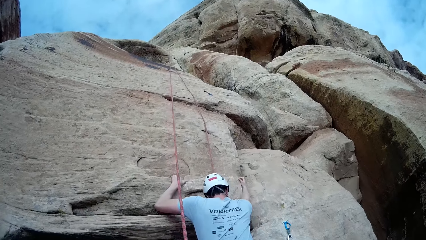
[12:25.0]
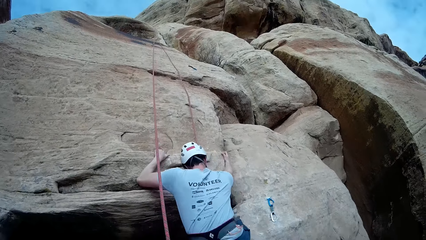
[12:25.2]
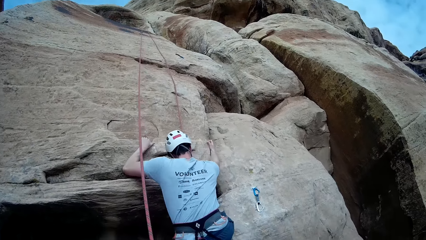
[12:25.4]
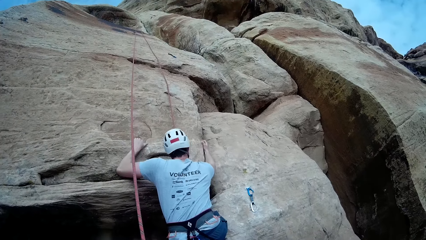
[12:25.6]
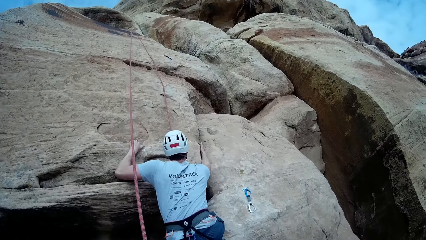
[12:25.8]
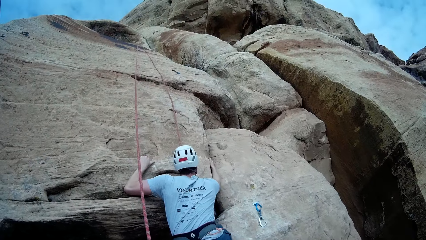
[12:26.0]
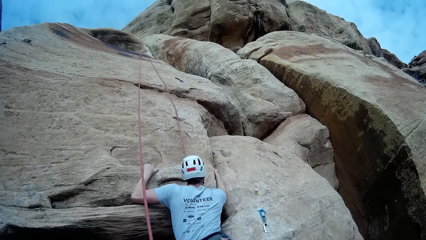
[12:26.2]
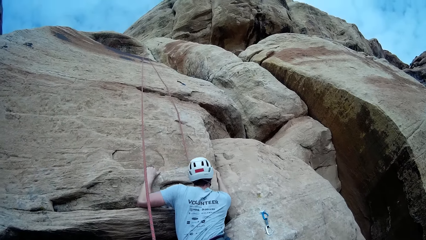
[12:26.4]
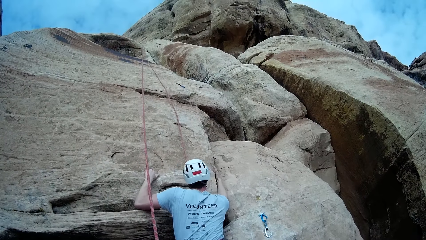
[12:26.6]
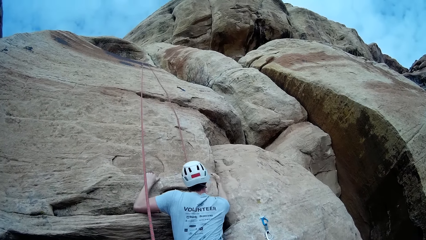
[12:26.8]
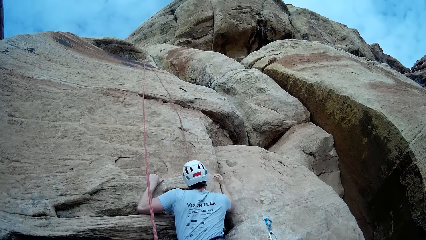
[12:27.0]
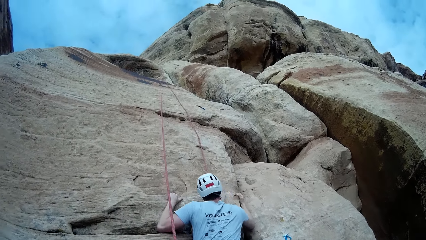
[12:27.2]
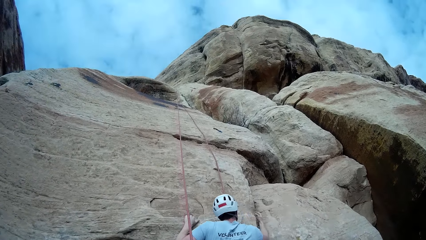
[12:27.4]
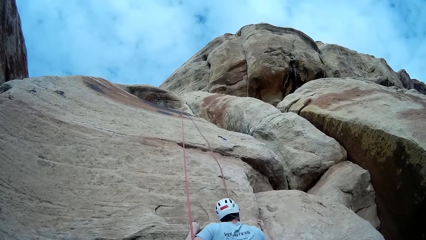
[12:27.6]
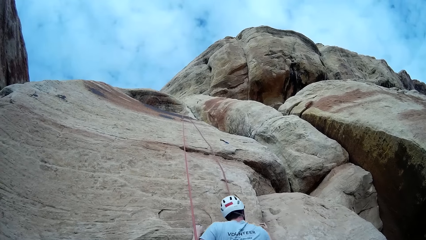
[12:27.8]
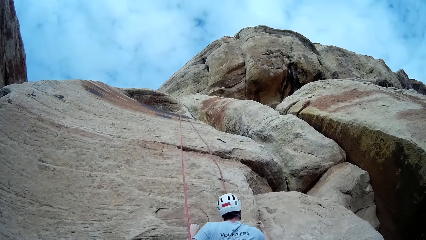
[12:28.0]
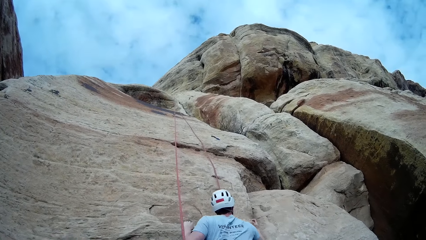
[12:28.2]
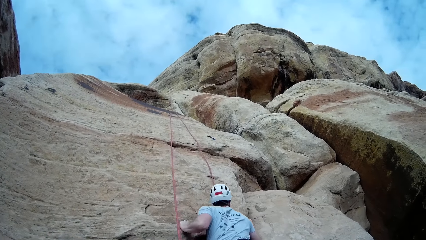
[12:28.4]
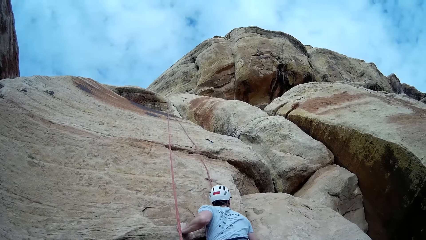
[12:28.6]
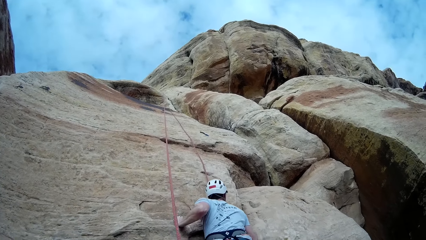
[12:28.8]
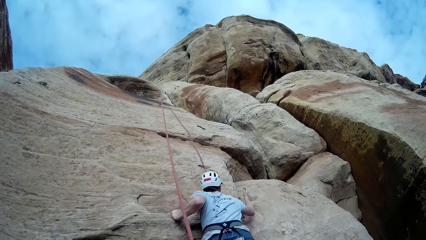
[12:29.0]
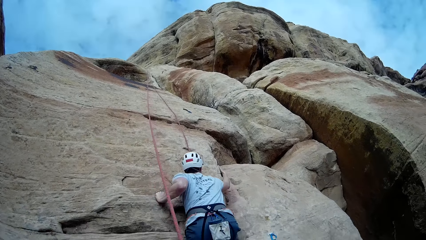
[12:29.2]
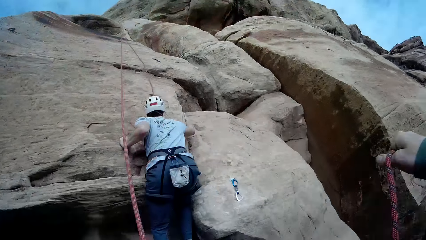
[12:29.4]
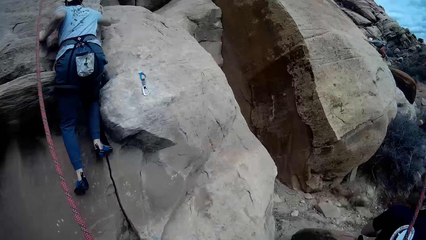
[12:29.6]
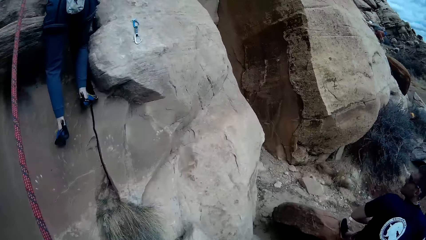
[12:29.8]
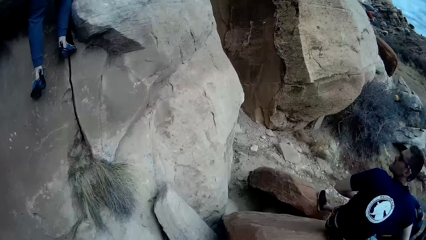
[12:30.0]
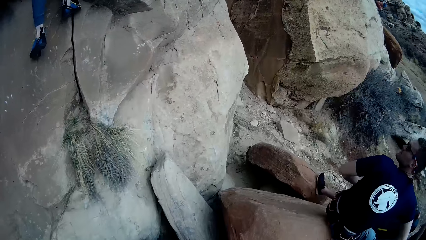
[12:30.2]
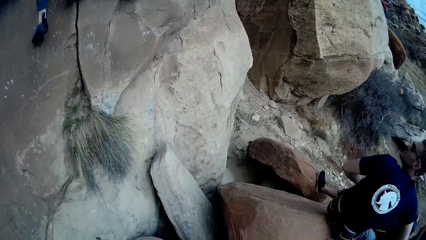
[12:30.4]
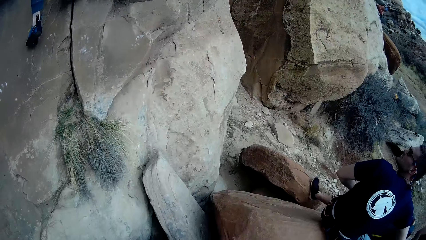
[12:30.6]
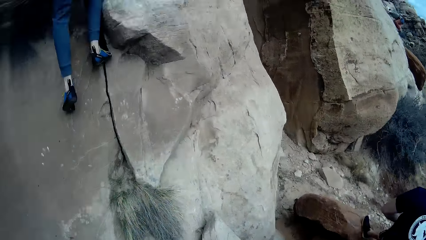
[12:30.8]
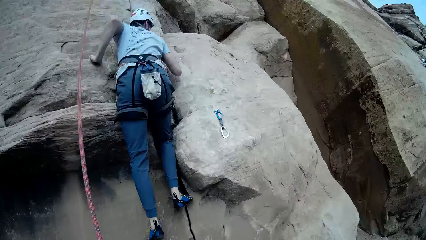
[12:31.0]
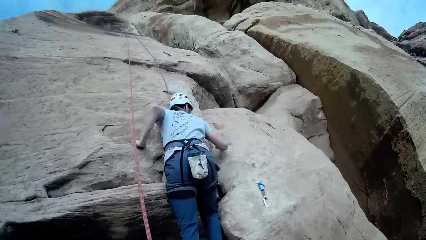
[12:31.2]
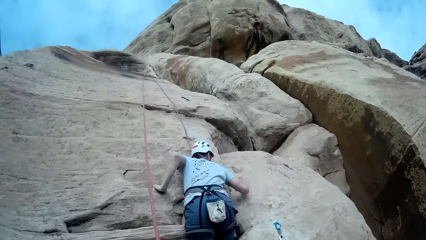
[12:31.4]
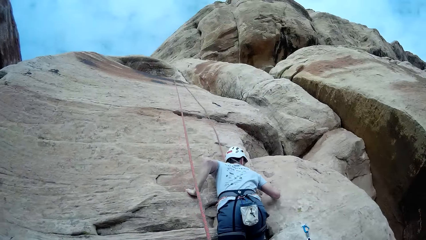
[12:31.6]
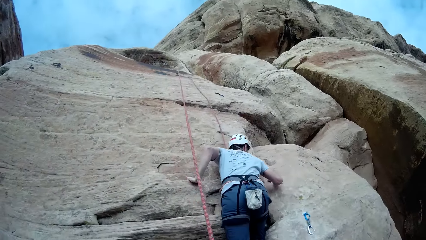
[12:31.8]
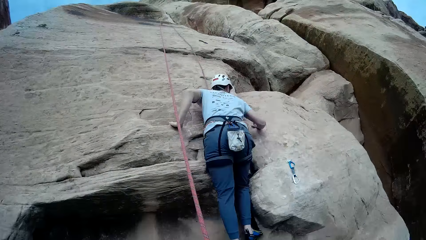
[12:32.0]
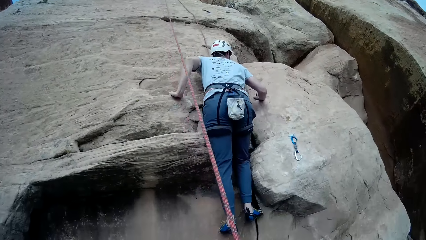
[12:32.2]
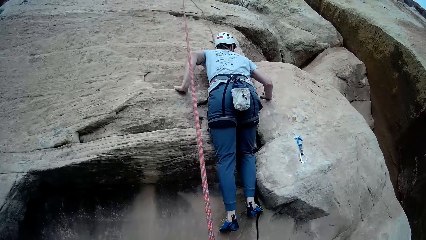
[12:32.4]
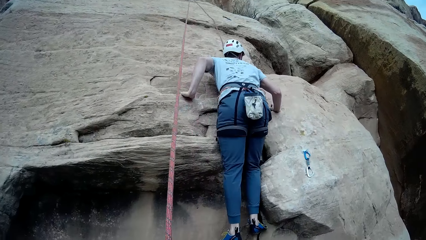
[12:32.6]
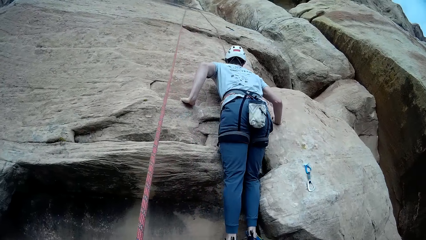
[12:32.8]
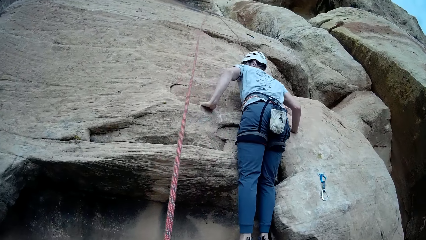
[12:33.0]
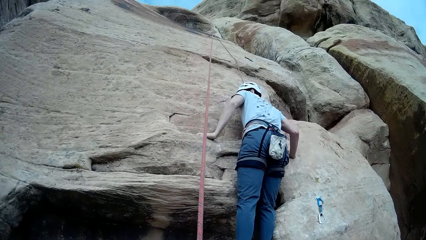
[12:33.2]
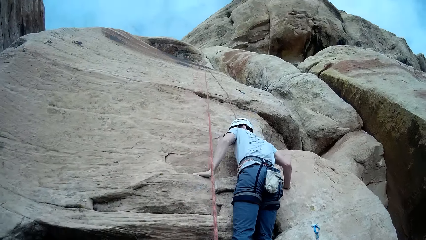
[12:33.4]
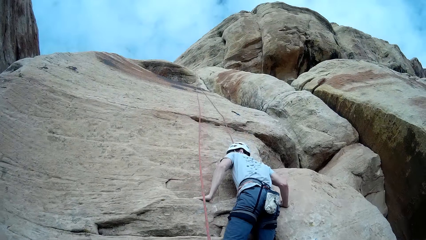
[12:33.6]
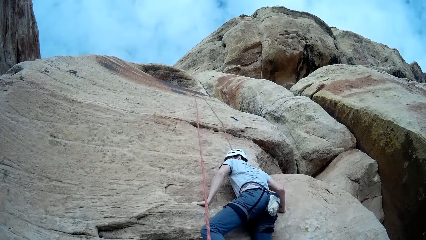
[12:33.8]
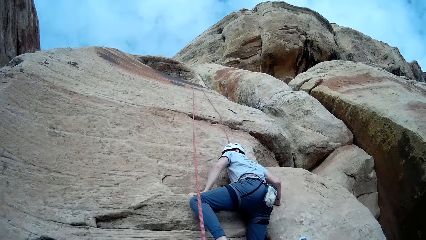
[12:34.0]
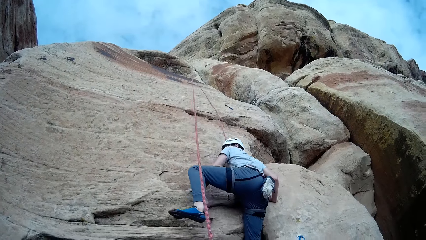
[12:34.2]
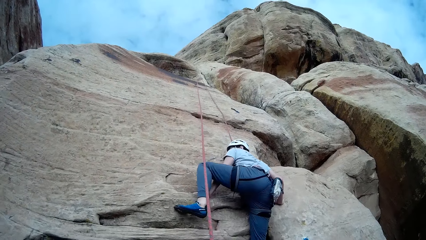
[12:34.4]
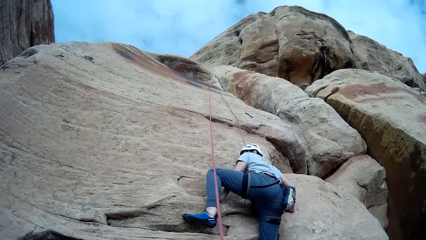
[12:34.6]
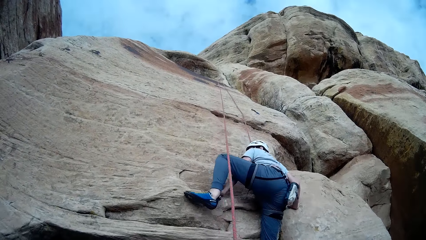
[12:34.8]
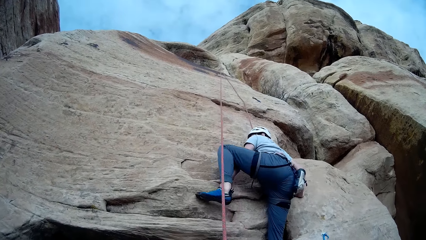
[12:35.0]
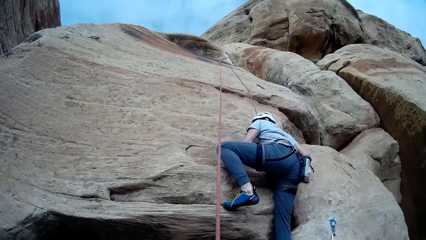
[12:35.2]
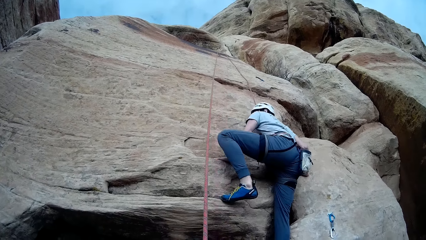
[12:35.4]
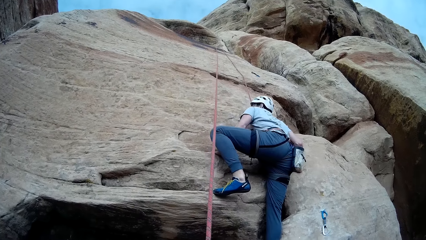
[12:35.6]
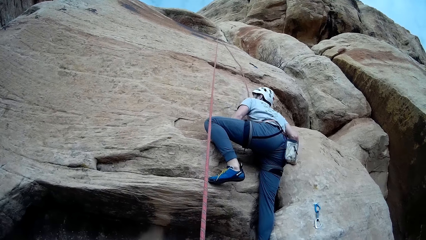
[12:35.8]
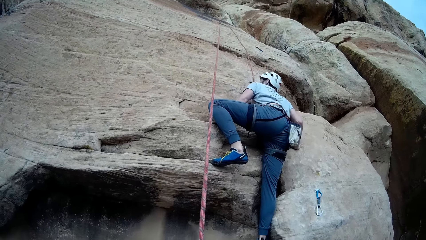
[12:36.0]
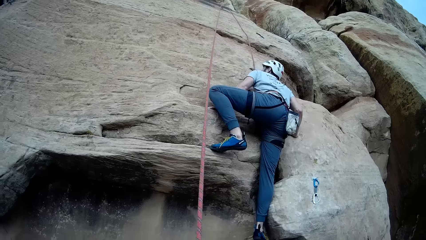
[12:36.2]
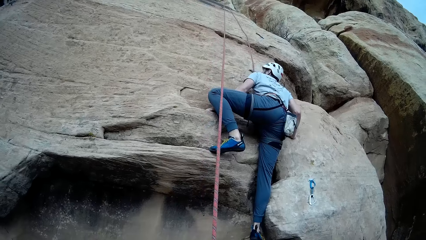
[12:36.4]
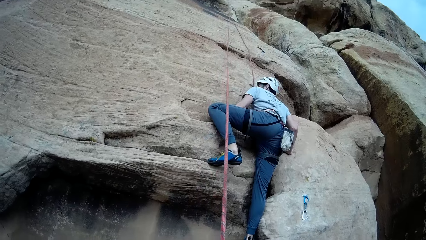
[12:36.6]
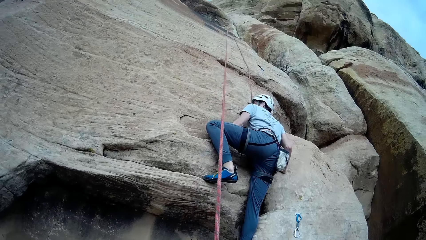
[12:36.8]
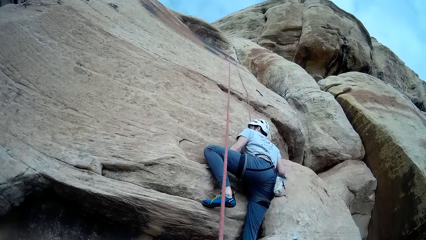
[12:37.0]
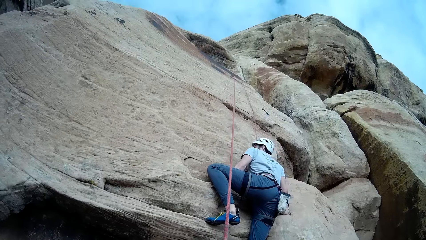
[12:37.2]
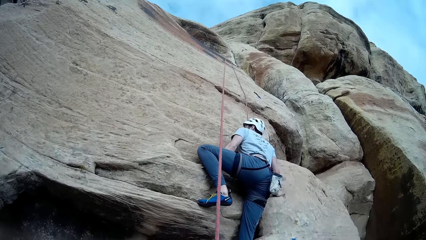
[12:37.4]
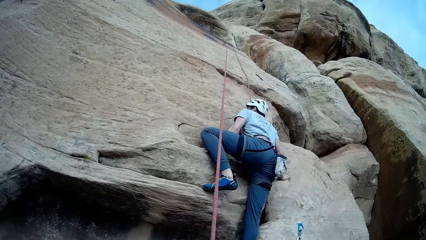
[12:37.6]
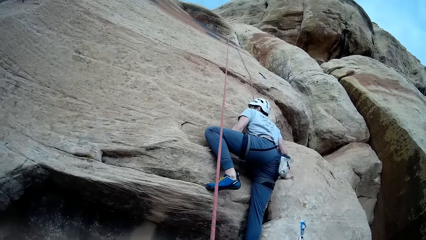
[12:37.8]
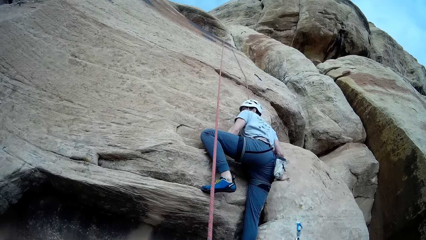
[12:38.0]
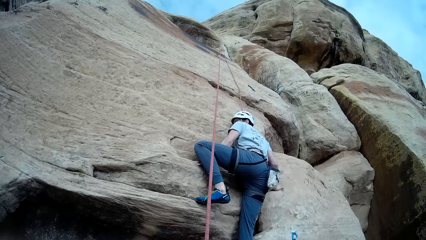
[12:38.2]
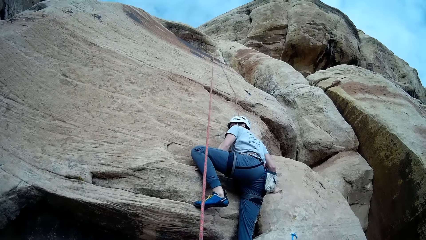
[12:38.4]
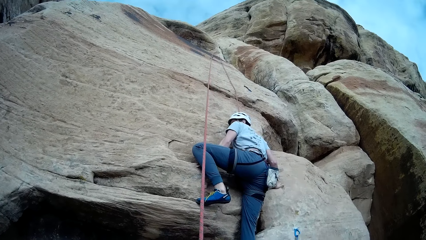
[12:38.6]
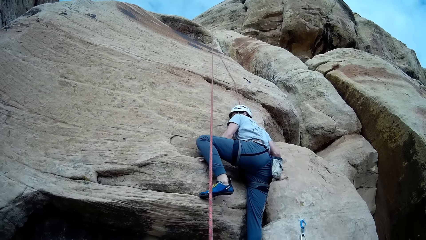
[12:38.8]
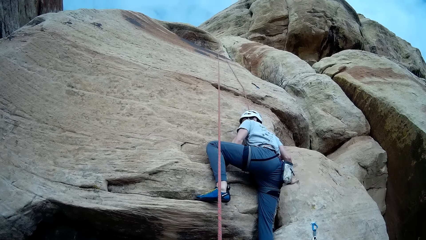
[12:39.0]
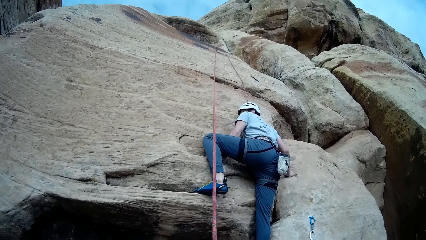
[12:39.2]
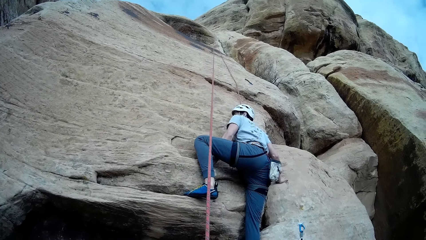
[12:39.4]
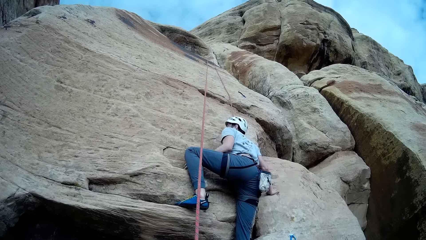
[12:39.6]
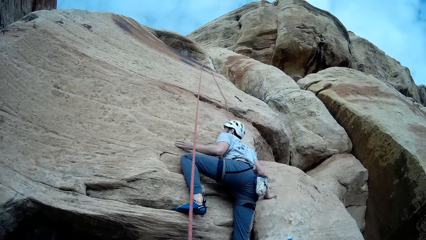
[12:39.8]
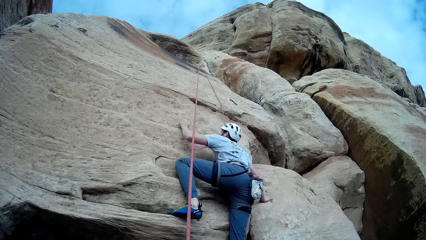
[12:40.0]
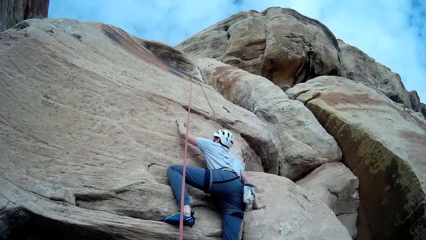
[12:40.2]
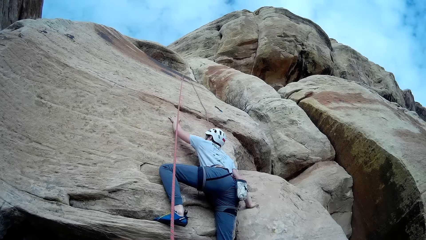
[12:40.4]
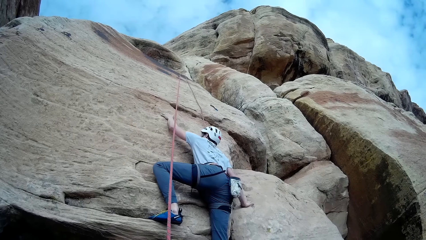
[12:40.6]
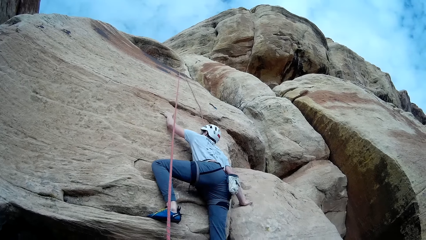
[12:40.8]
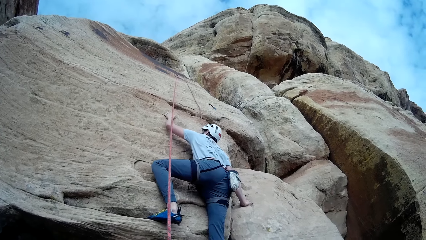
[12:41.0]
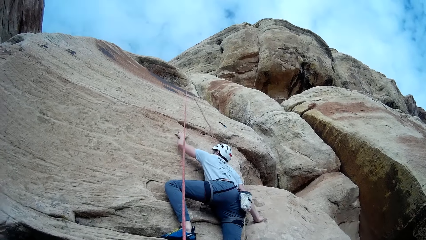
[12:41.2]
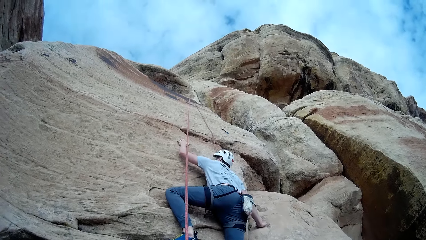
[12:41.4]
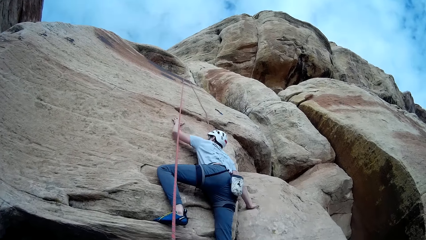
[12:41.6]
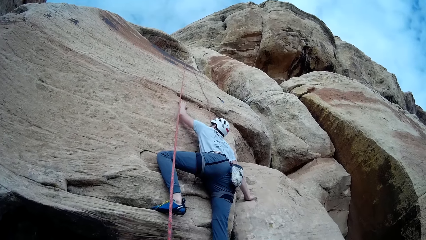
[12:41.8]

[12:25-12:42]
The camera wearer pulls the rope with his left hand.
